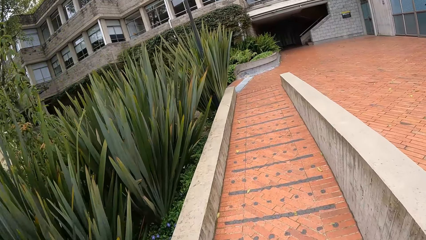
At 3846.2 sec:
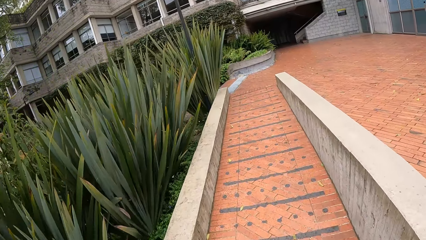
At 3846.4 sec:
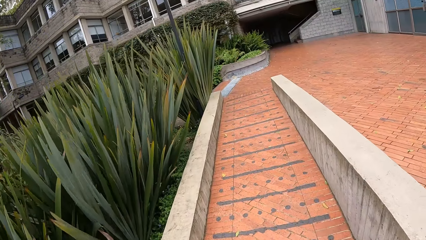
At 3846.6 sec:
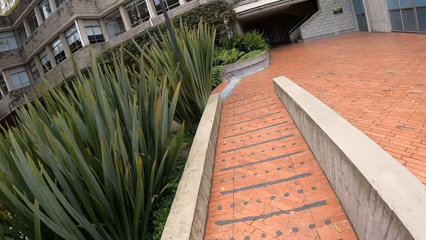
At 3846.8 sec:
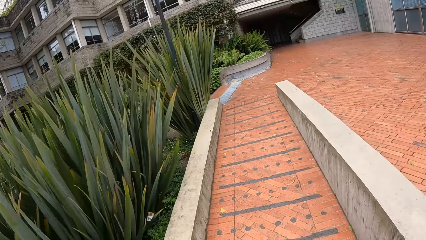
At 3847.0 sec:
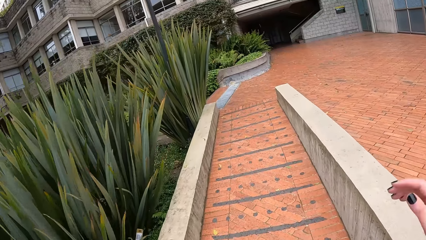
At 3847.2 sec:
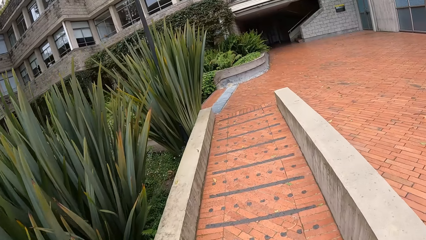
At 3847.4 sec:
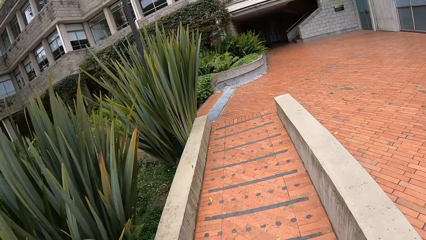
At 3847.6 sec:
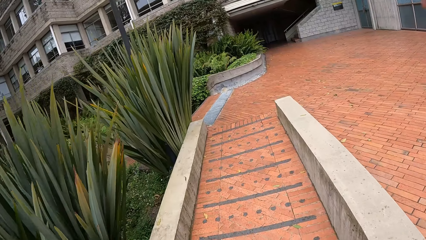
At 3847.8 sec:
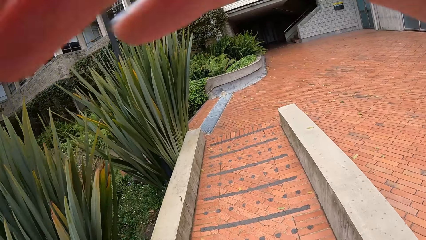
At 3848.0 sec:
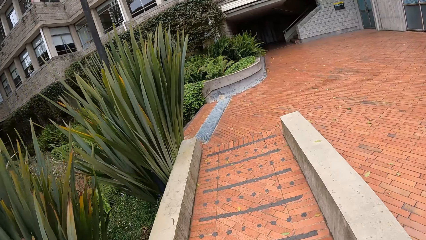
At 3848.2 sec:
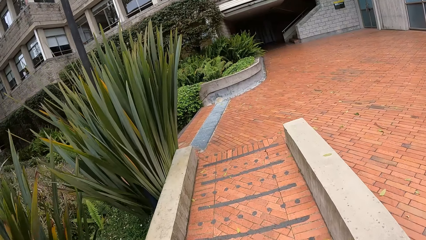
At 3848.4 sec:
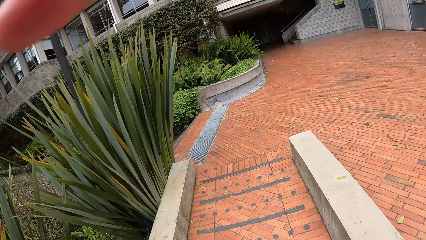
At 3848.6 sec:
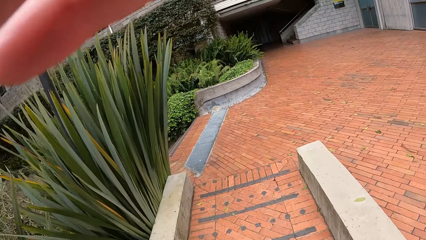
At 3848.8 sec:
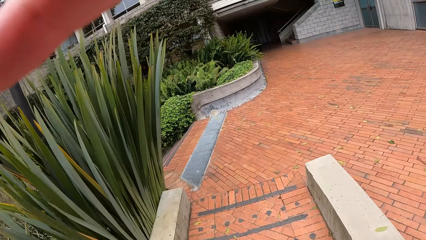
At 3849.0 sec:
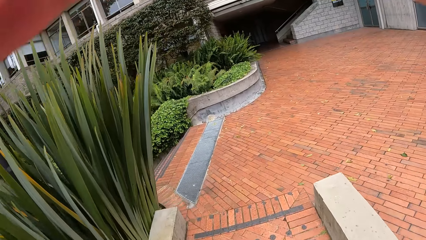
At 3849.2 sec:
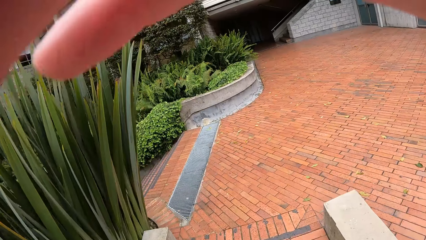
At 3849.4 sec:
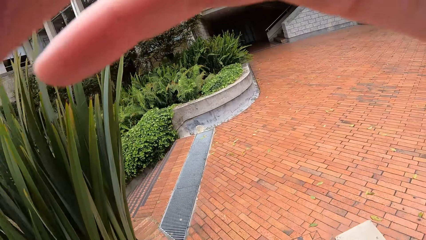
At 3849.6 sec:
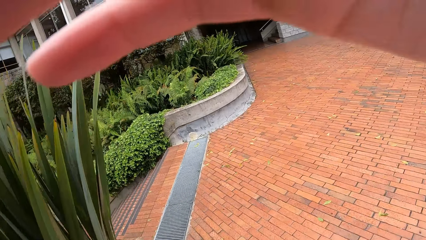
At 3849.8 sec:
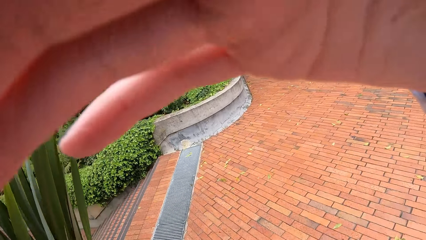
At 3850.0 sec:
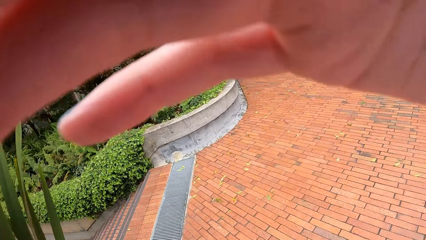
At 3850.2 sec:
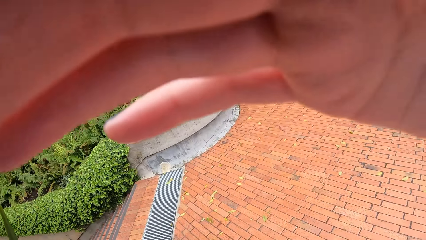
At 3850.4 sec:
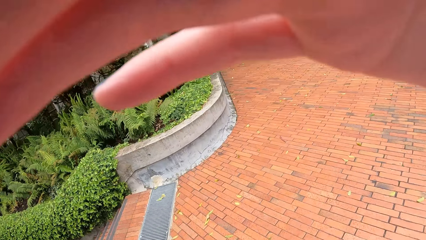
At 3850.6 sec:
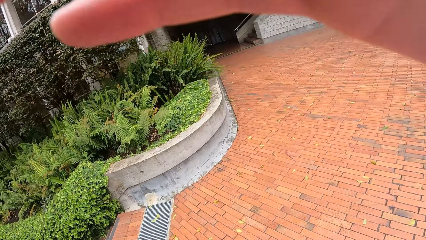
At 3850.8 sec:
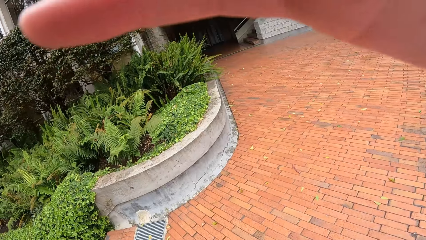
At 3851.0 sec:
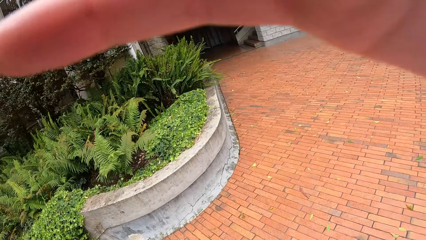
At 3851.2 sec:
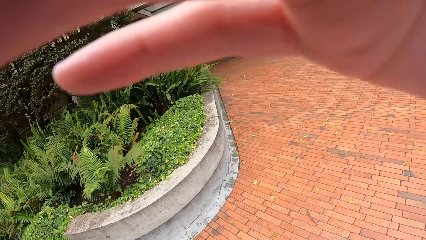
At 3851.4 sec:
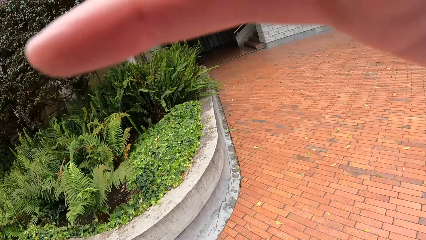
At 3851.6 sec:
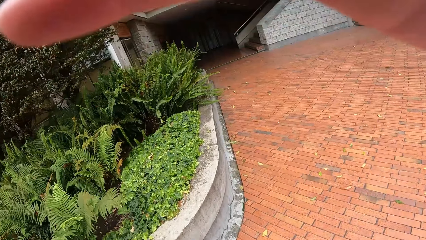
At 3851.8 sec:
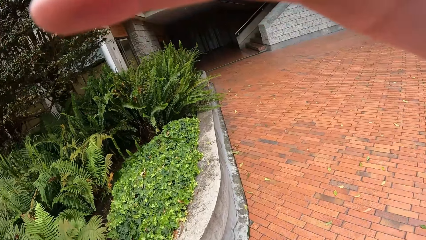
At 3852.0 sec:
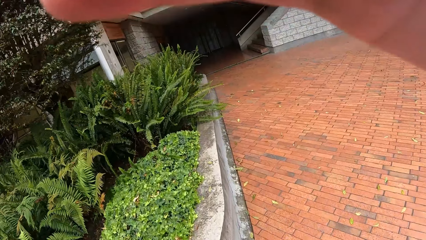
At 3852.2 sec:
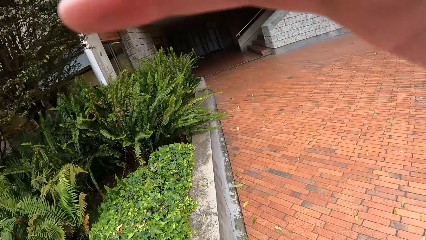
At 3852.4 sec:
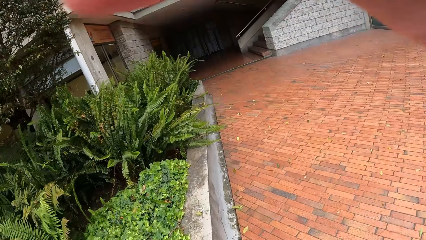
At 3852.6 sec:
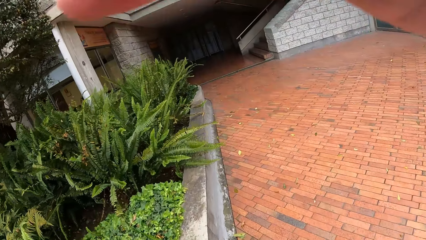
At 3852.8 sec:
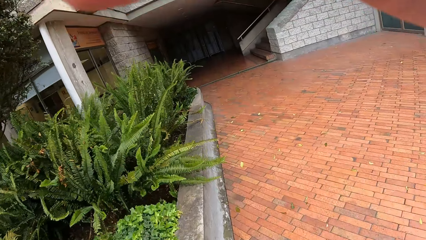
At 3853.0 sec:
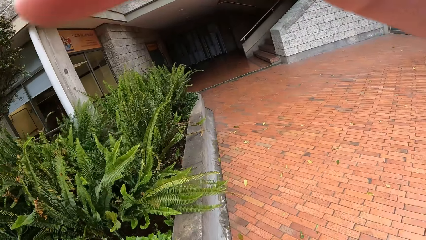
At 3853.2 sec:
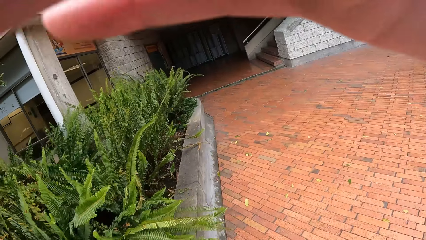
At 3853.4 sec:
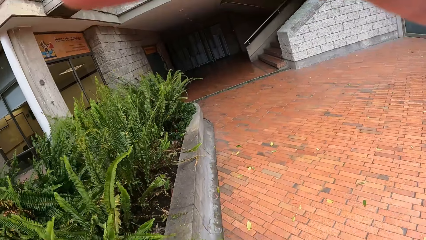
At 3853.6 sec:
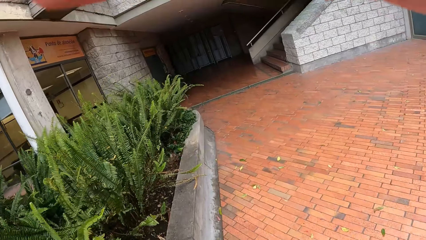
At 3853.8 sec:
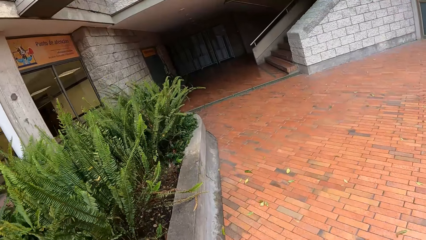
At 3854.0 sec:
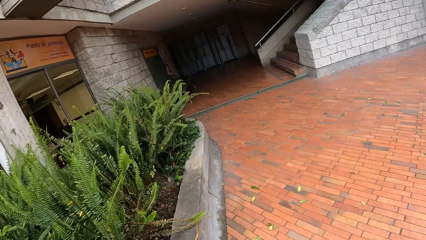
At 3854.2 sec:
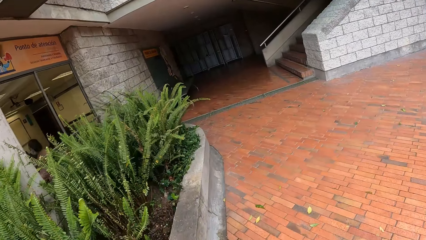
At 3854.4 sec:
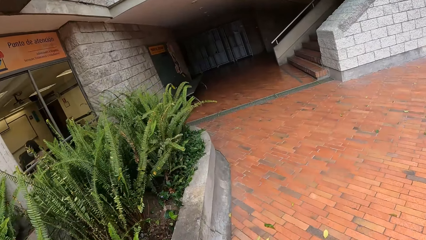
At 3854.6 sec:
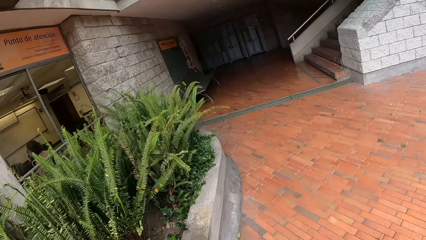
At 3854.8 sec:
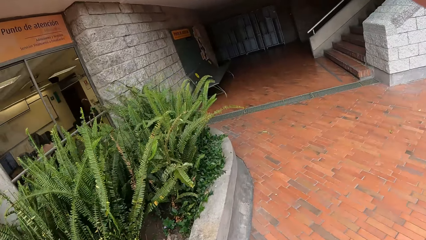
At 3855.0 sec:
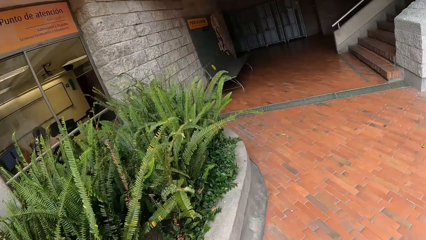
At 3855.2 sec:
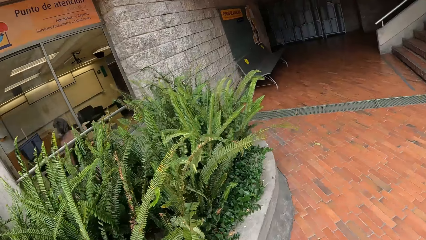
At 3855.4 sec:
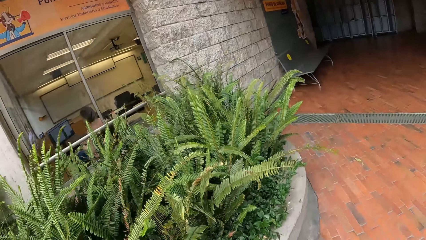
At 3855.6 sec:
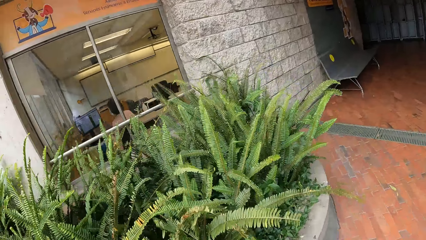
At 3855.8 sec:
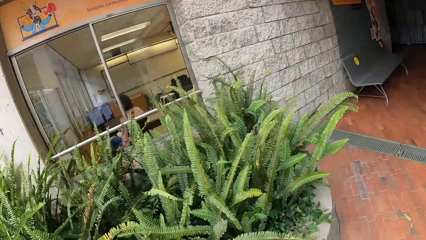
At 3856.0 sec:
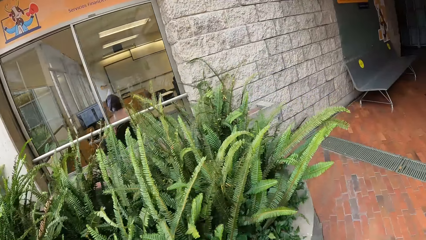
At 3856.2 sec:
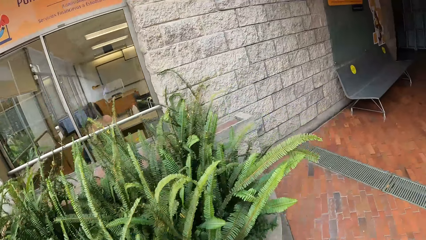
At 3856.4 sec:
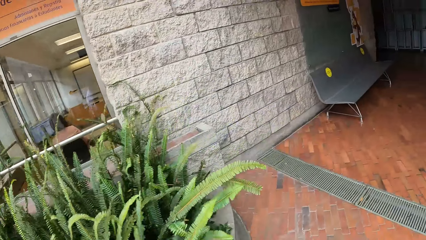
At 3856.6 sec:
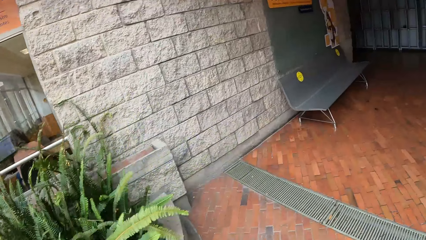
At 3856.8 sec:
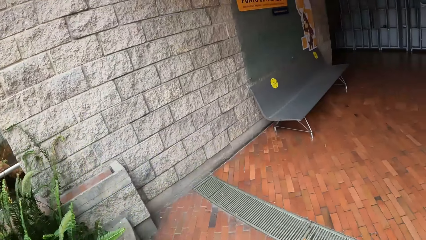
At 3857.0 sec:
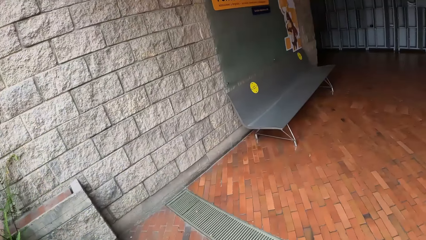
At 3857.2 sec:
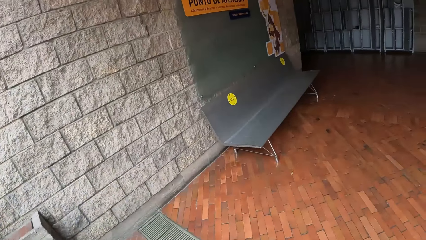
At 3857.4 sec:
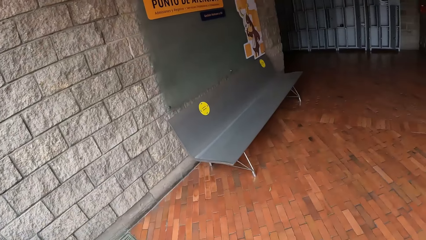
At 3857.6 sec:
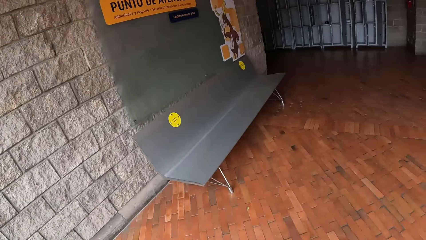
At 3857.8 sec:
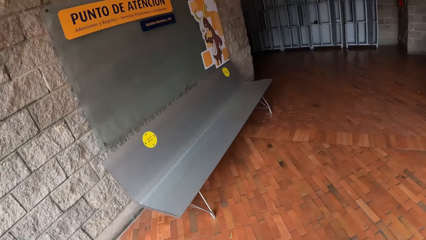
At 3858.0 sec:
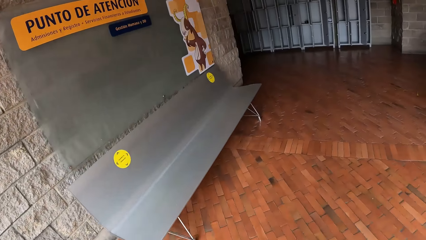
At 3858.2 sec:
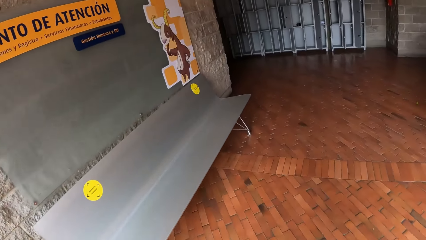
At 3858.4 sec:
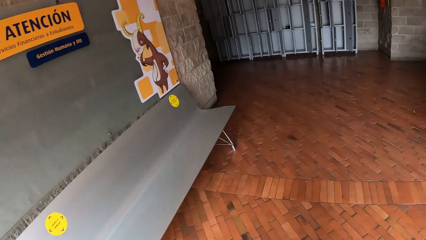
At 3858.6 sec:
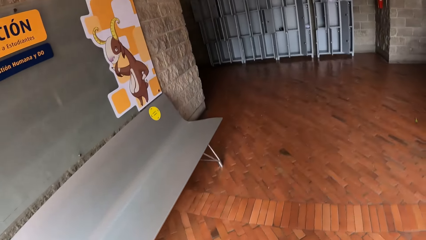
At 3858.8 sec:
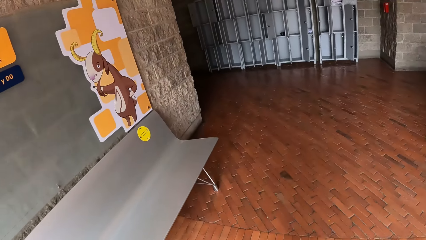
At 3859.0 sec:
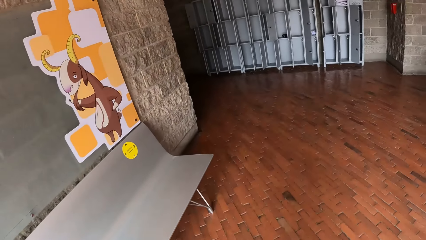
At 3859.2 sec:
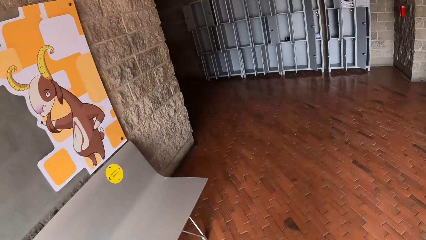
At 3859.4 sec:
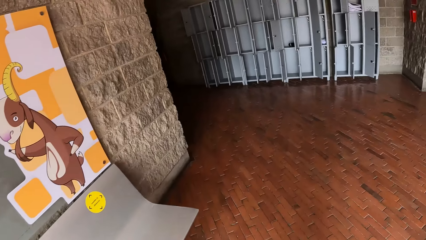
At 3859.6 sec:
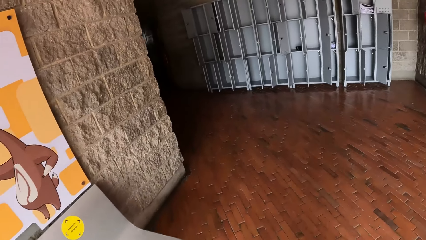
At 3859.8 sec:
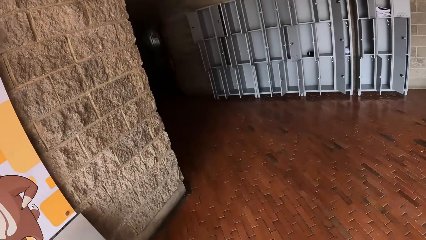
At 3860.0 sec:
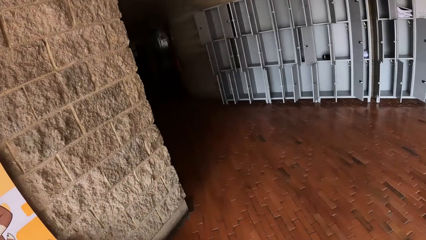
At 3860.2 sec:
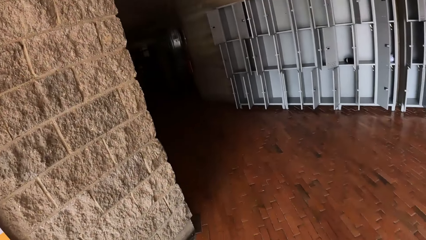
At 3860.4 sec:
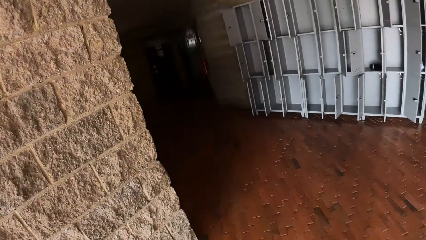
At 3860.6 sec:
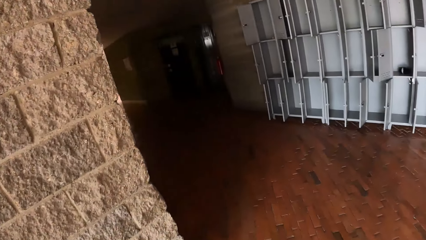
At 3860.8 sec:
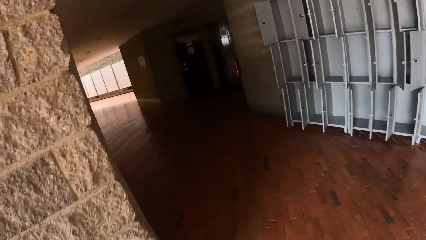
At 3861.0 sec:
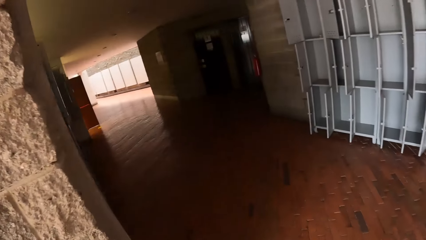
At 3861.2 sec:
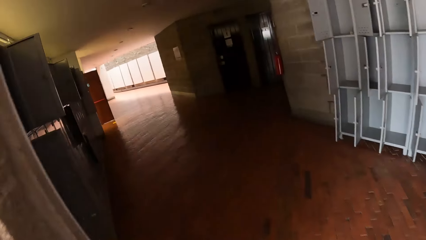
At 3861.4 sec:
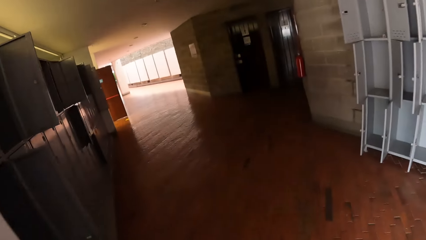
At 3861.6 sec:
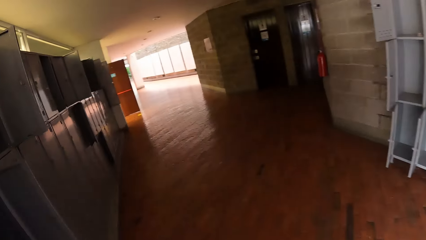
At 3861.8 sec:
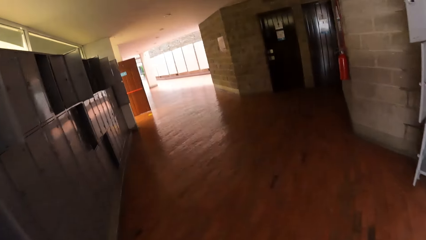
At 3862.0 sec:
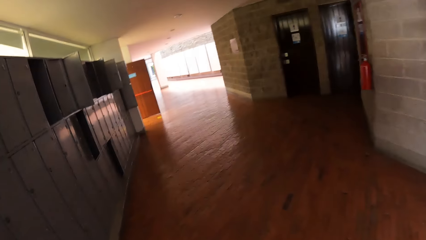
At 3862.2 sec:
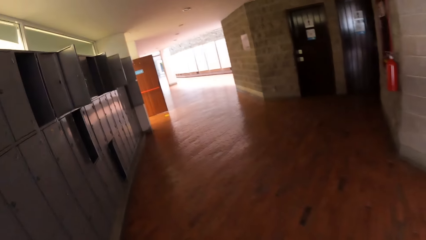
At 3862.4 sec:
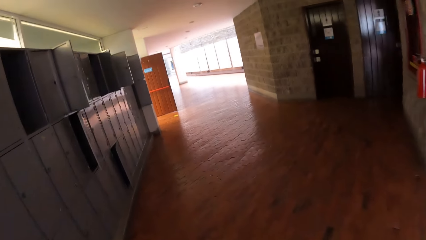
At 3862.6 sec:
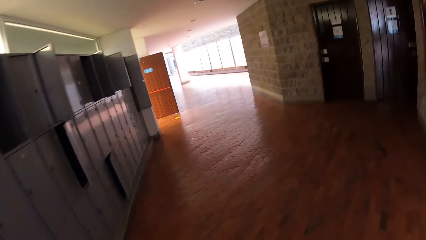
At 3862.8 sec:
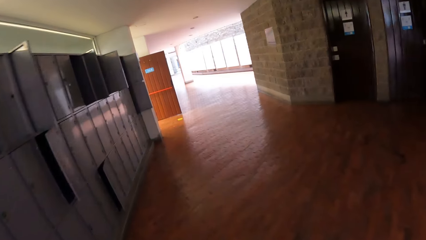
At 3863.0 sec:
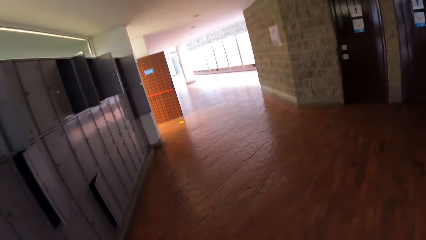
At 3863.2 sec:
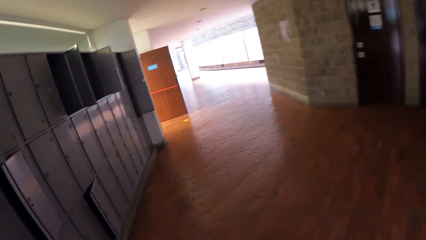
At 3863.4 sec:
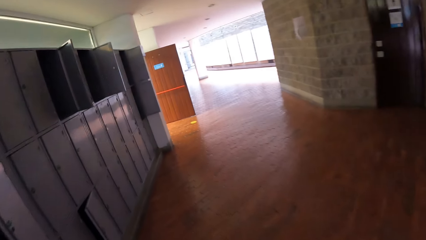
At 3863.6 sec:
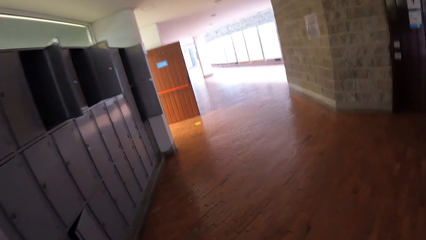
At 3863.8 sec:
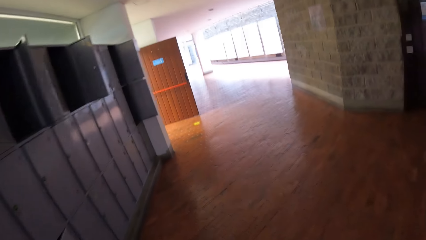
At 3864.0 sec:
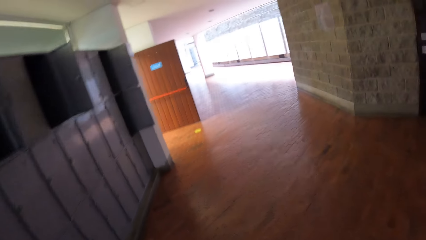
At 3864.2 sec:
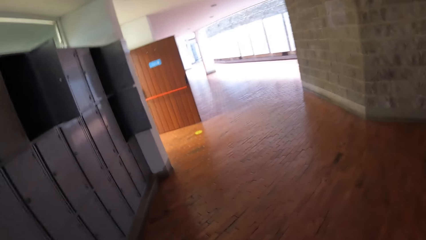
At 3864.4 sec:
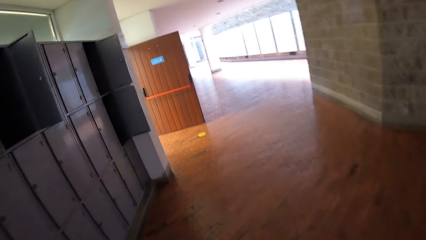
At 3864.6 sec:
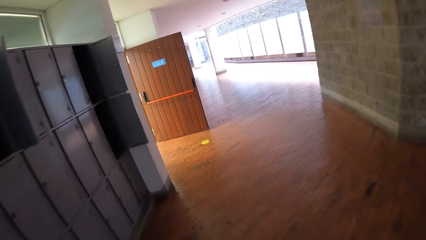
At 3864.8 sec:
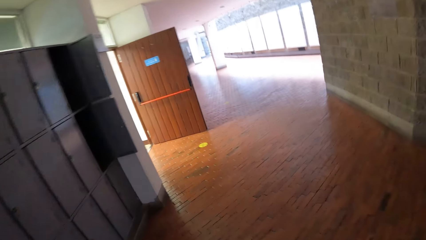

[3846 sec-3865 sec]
The camera wearer touches her face with her right hand. She fixes the camera. She looks around and moves around.
